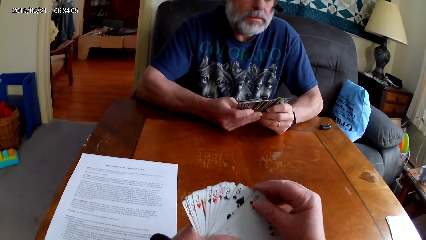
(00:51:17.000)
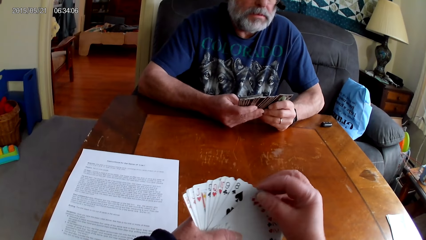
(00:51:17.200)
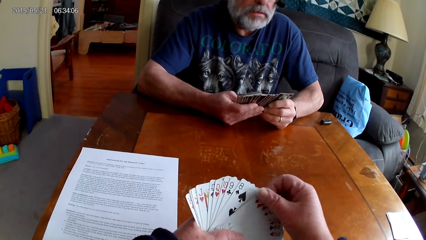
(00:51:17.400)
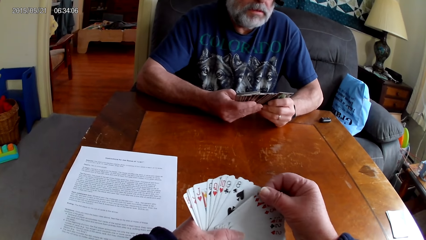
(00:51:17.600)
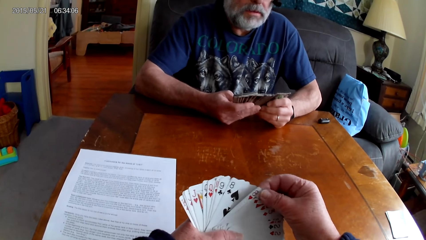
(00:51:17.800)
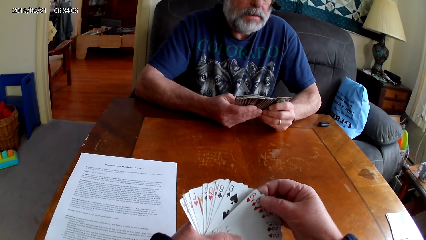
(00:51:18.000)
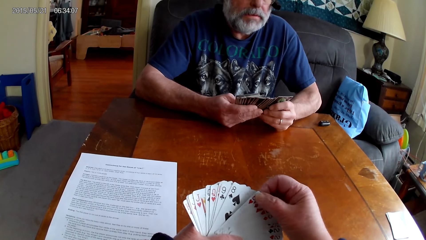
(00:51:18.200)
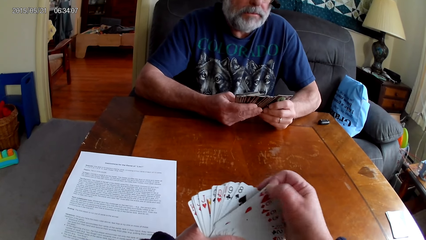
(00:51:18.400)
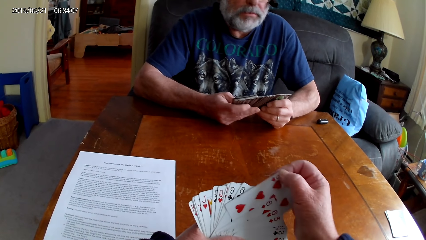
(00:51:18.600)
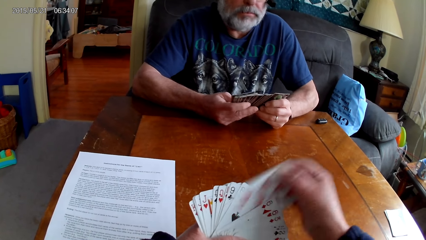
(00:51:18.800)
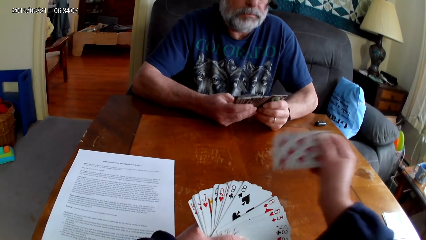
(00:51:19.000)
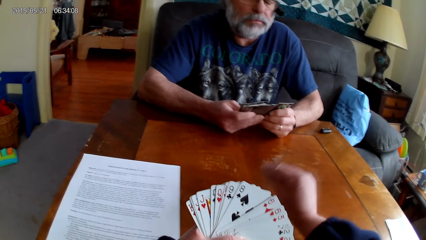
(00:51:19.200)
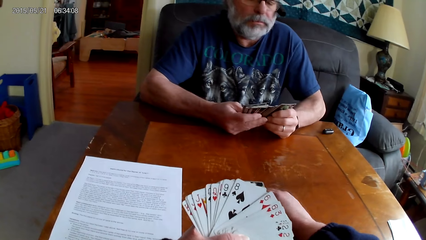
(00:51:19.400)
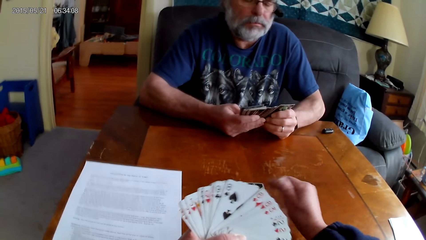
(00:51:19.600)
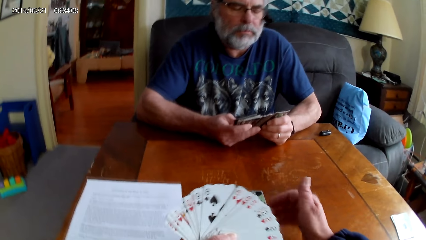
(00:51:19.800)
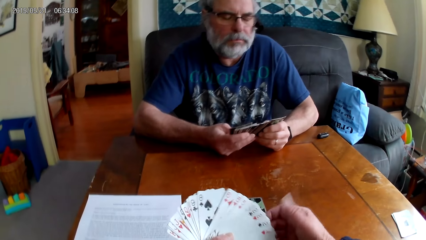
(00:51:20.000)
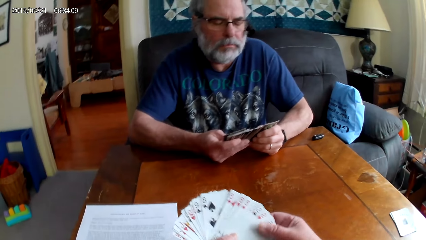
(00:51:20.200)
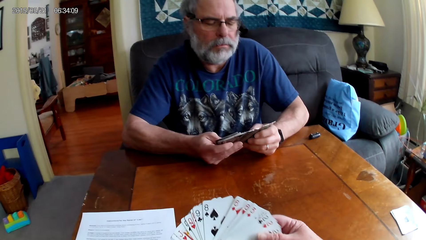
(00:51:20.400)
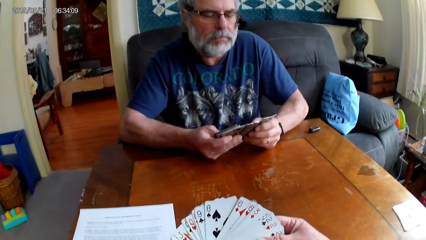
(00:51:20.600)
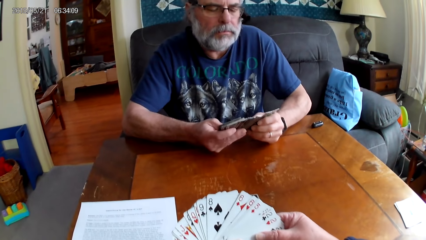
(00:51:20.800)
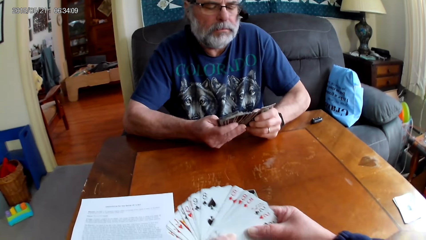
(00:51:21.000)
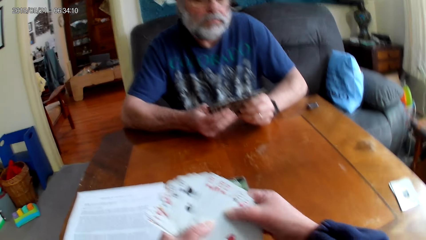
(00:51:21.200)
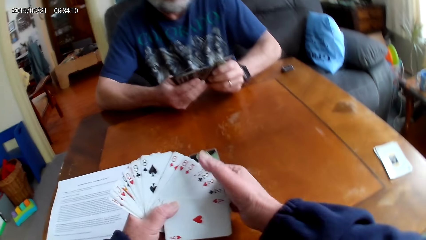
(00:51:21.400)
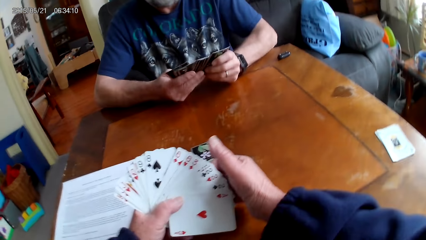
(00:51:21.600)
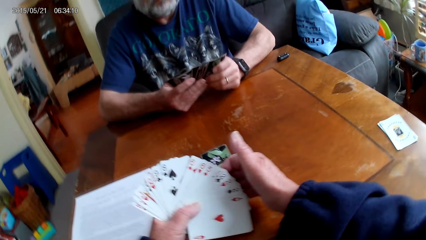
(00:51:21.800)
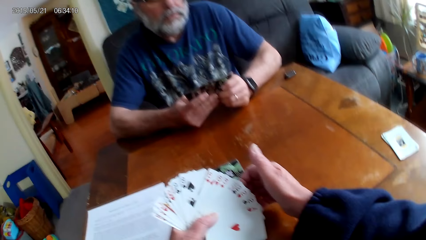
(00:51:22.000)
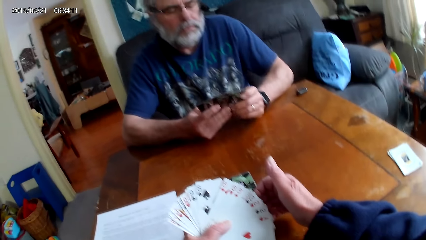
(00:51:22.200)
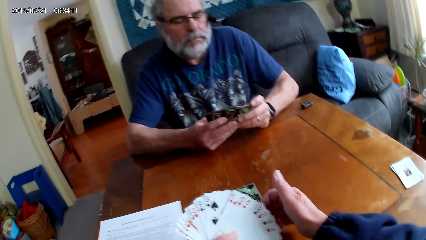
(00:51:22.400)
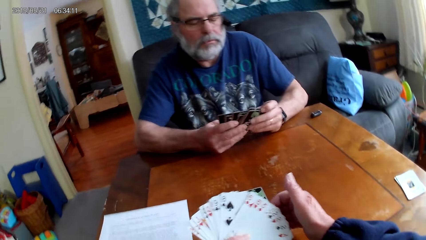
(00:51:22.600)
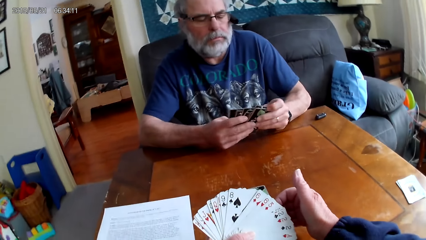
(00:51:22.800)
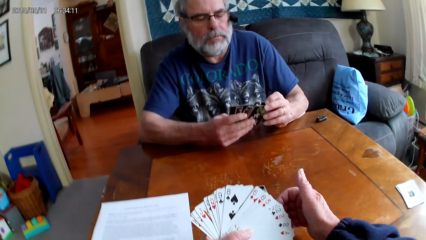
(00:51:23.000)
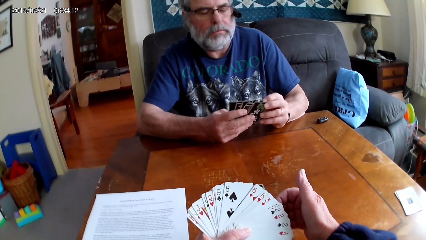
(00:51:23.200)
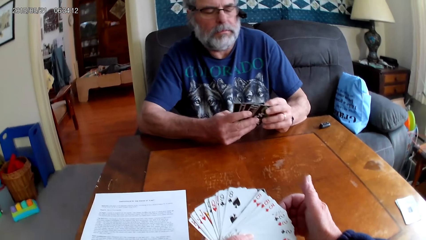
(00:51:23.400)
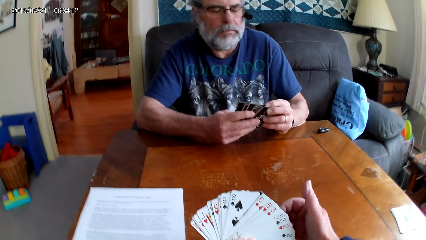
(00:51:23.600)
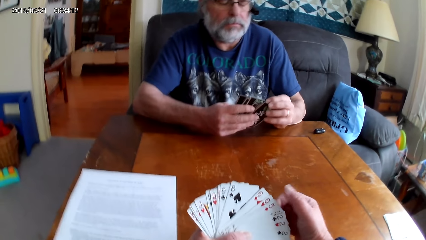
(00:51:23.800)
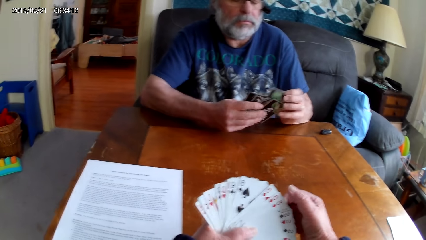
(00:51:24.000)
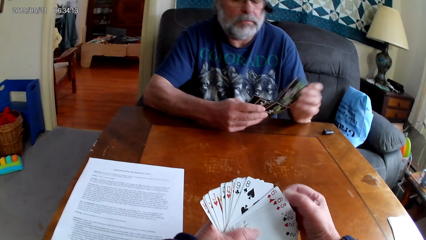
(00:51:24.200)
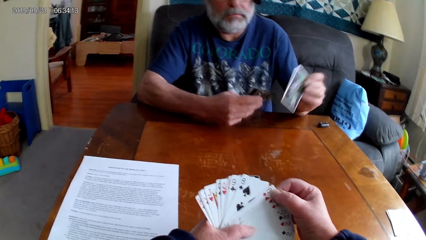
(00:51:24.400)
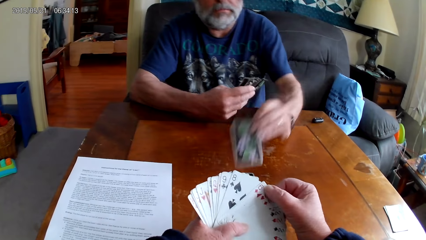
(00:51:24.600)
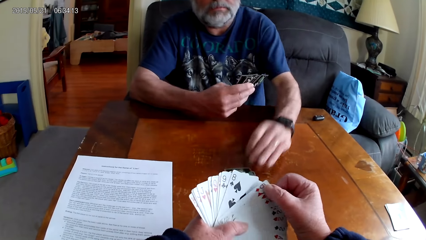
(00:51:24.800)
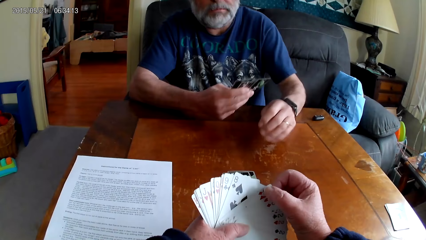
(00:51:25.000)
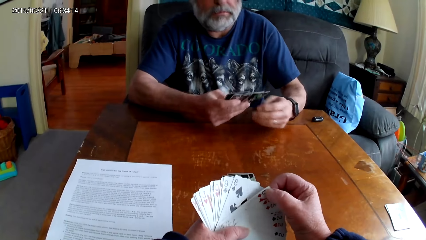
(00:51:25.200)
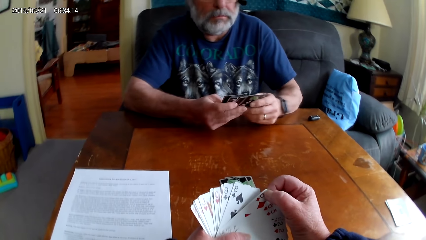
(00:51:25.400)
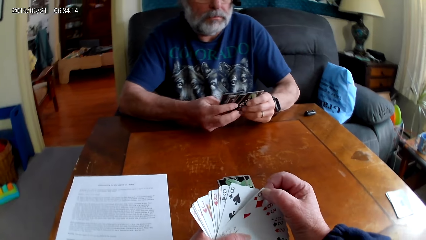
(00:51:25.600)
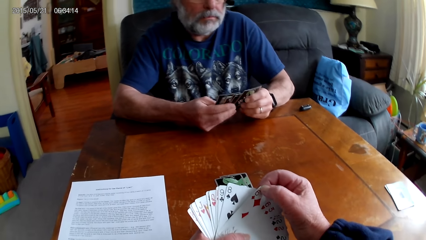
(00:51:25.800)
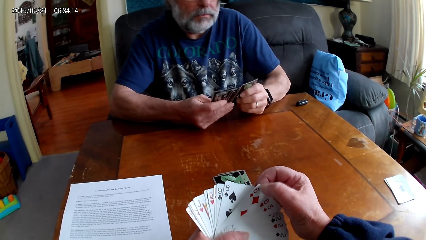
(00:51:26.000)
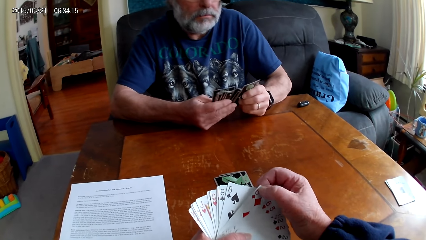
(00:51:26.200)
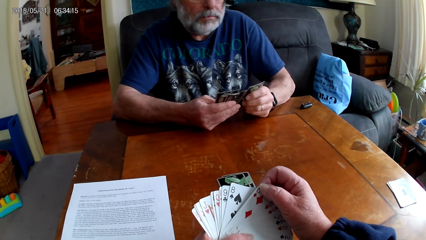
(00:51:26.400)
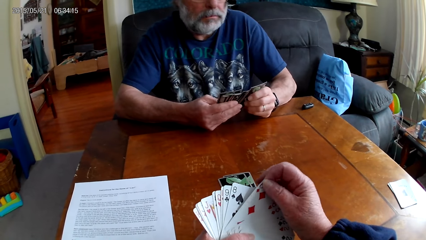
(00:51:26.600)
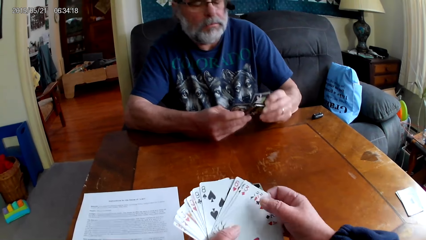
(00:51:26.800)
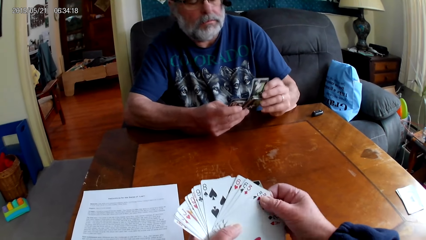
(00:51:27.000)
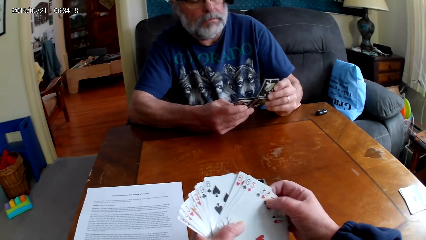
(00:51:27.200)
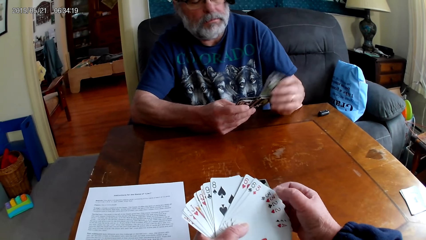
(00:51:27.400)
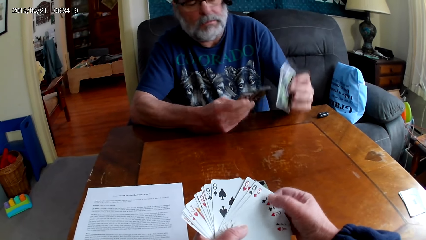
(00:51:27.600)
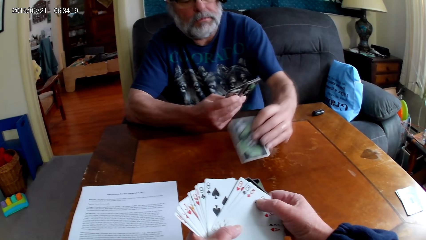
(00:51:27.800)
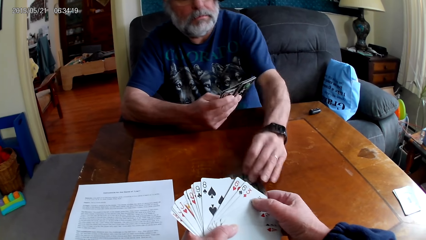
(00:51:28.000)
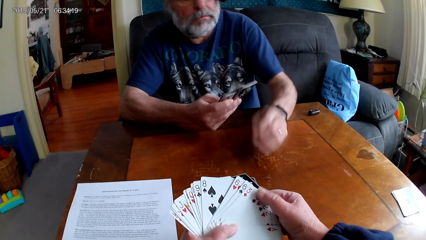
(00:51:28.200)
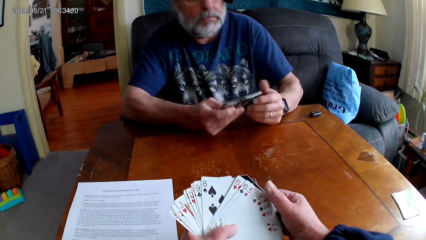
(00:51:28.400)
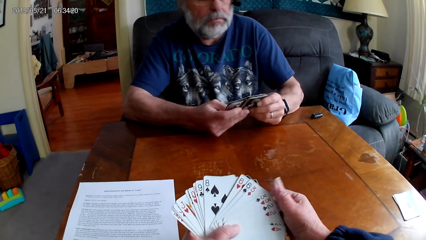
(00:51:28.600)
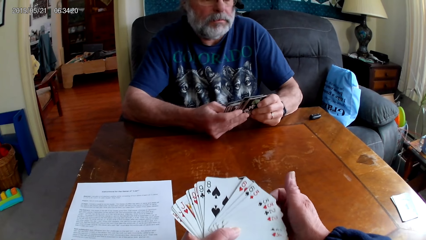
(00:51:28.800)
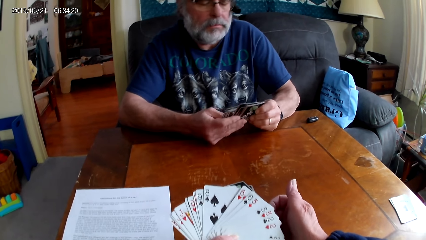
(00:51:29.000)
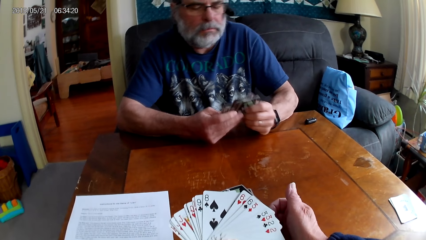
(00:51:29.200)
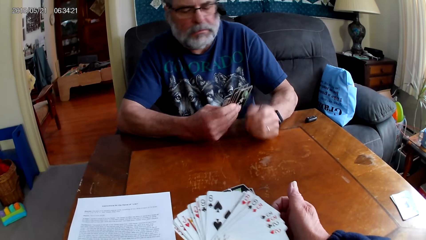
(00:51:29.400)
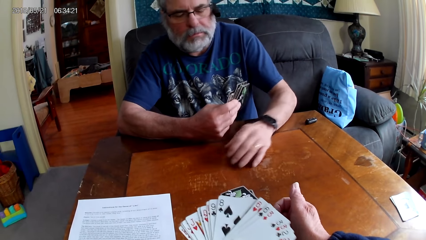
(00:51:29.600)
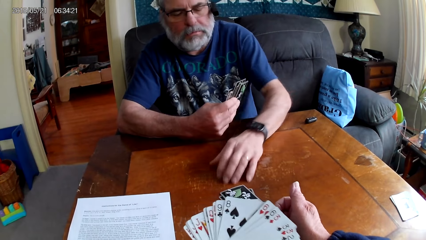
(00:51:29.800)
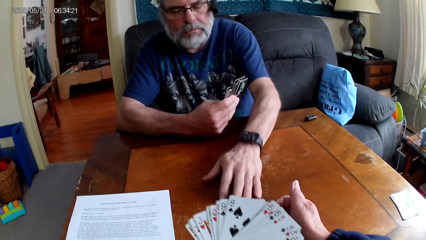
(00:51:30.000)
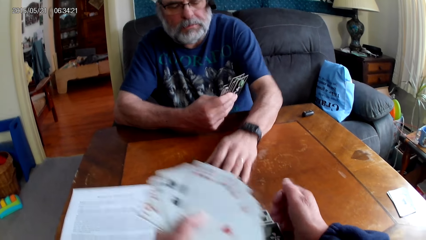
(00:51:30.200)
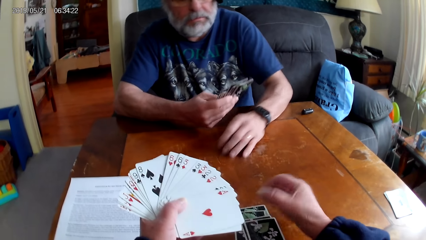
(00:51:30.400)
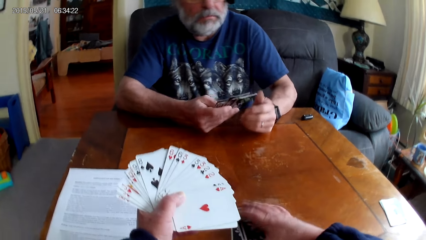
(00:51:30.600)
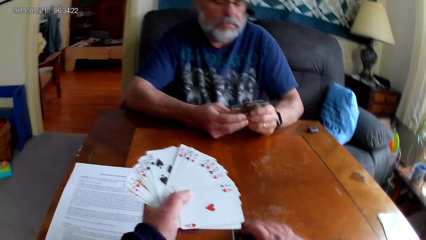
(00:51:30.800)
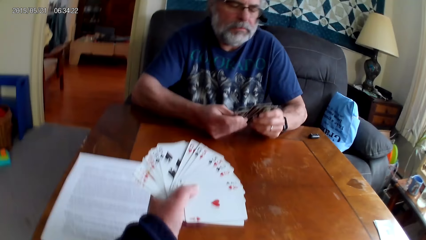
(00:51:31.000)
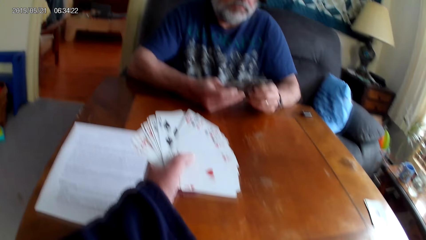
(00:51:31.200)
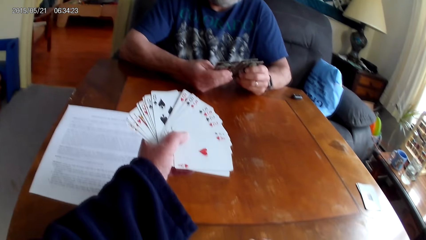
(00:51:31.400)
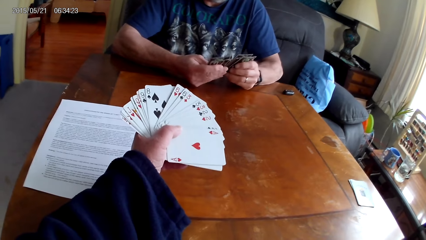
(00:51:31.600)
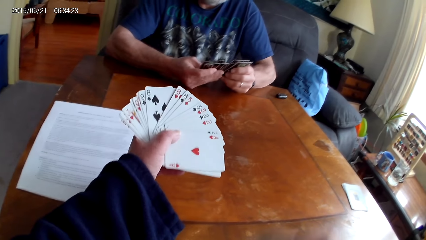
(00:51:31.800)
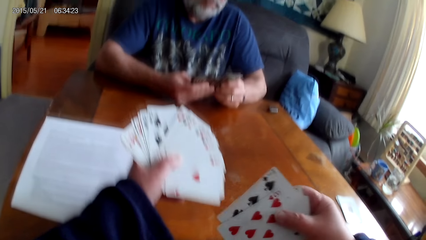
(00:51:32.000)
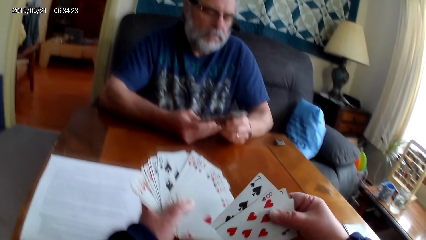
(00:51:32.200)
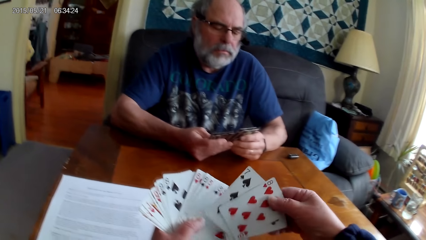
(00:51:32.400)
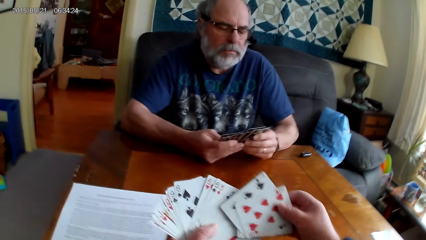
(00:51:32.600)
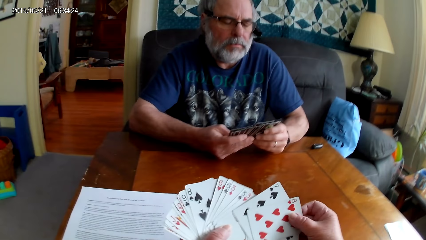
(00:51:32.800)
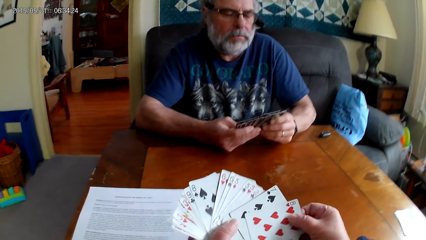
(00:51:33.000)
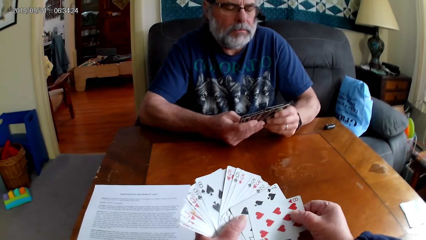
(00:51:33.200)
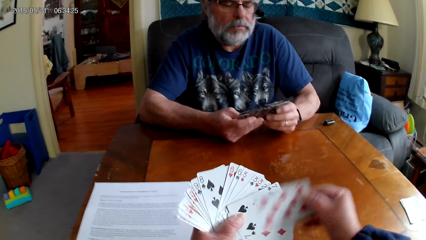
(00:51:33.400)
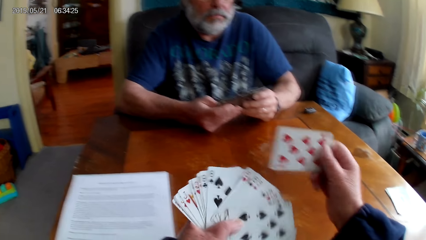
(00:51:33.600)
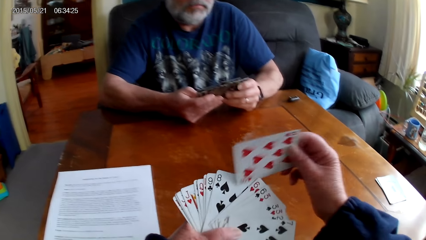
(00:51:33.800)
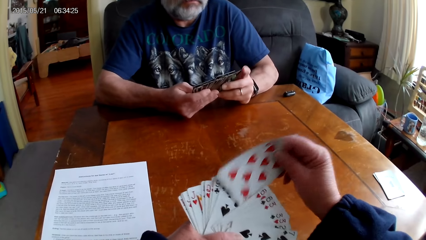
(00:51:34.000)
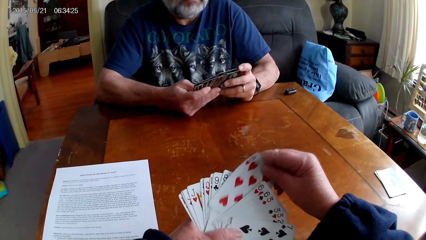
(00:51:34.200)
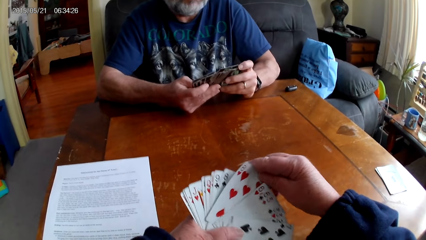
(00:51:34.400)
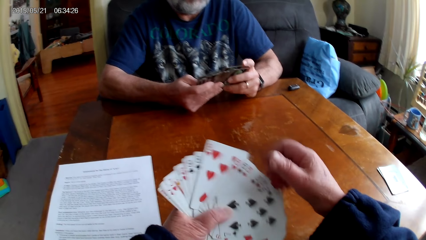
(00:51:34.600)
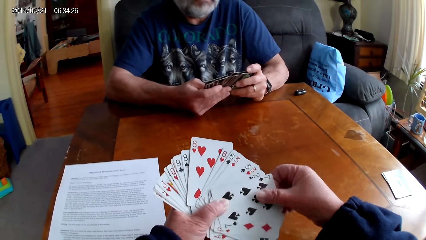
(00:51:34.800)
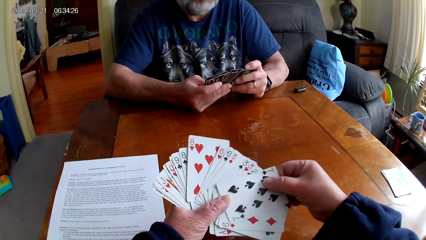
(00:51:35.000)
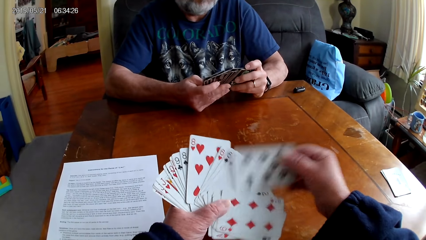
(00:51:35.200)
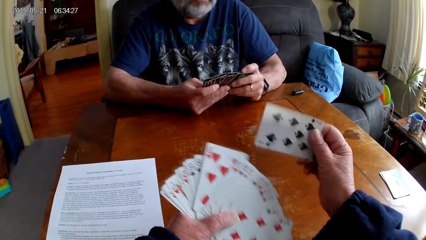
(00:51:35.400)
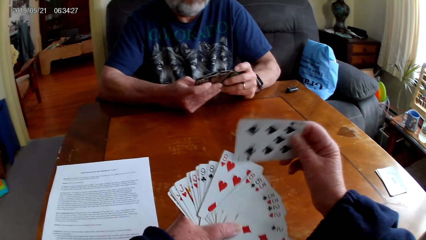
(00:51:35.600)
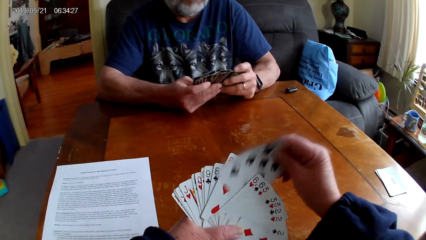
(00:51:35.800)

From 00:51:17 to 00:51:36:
The camera wearer puts the playing card on the table. A man holds the playing cards with his hands. The man spreads out cards. The camera wearer spreads out cards and holds the playing cards with her hands. The man puts the playing card on the table and holds the playing cards with his hands. The camera wearer spreads out cards. The man spreads out cards and puts the playing card on the table. The camera wearer holds the playing cards with her hands. The man moves the playing cards on the table. The camera wearer picks up the playing cards on the table. She spreads out cards. The man spreads out cards. The camera wearer holds the playing cards with her hands.
